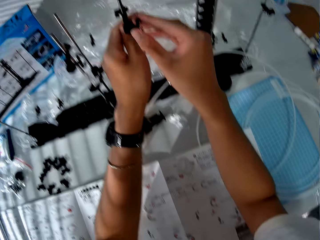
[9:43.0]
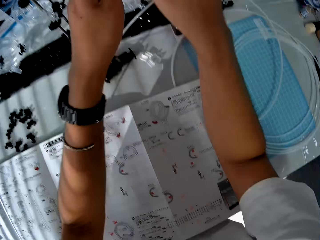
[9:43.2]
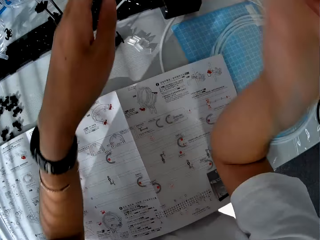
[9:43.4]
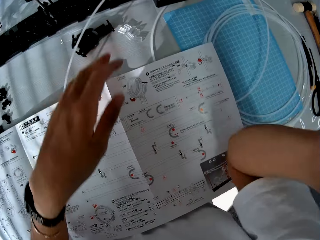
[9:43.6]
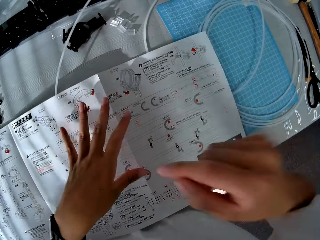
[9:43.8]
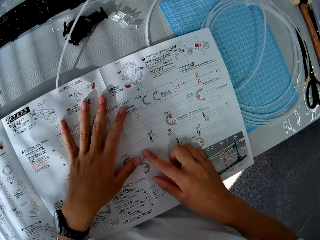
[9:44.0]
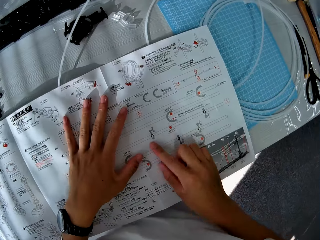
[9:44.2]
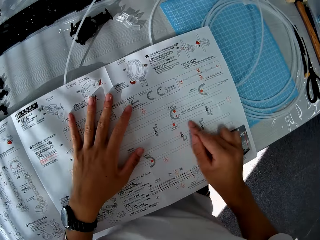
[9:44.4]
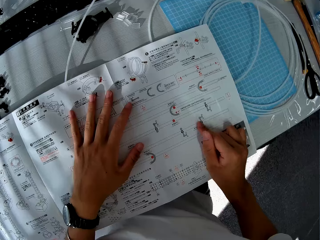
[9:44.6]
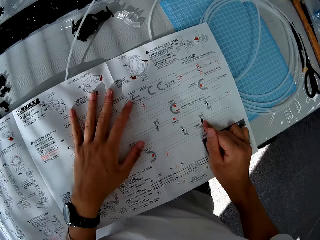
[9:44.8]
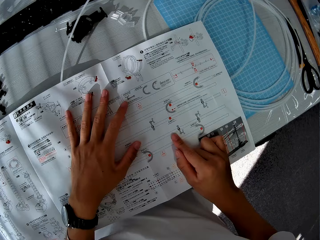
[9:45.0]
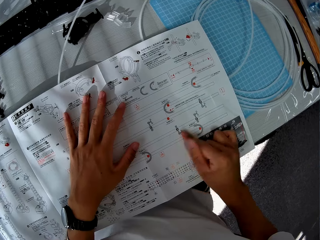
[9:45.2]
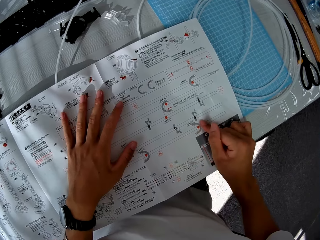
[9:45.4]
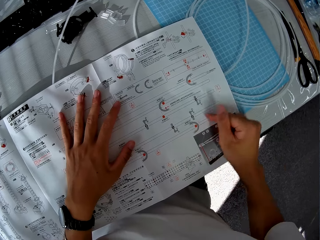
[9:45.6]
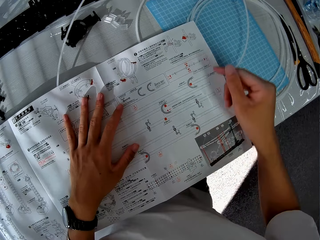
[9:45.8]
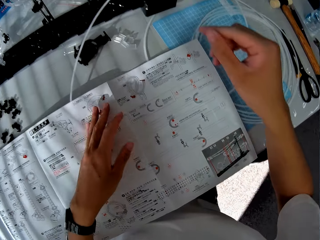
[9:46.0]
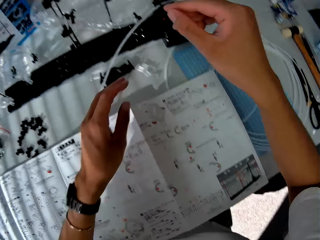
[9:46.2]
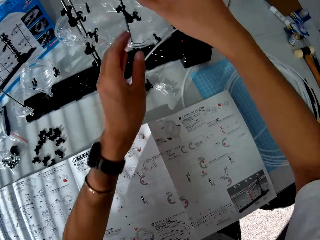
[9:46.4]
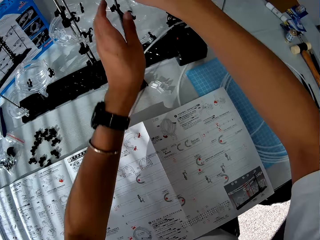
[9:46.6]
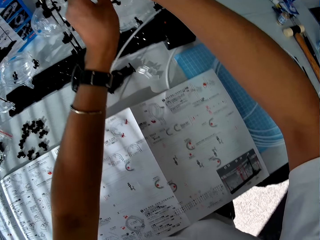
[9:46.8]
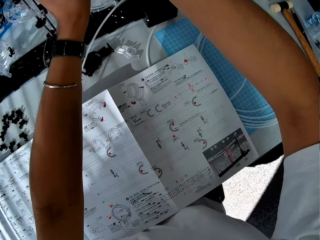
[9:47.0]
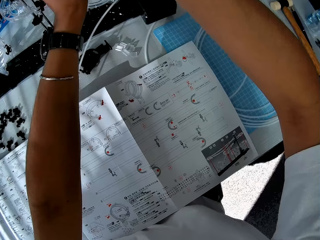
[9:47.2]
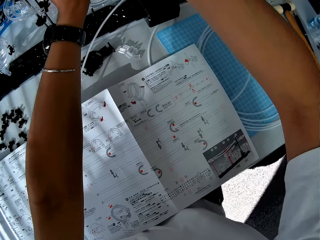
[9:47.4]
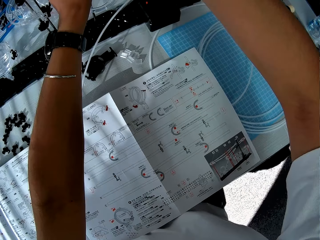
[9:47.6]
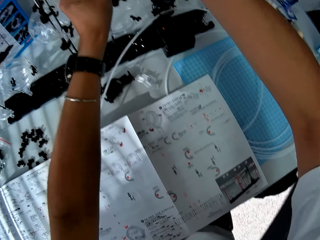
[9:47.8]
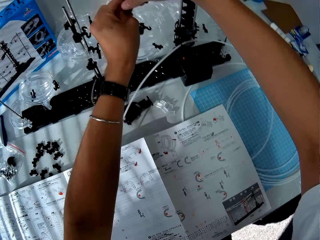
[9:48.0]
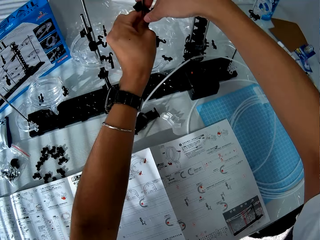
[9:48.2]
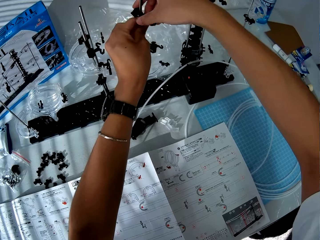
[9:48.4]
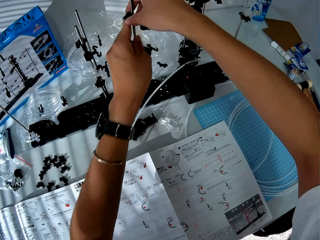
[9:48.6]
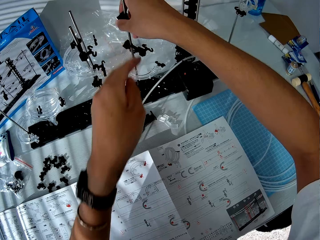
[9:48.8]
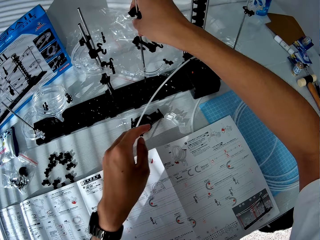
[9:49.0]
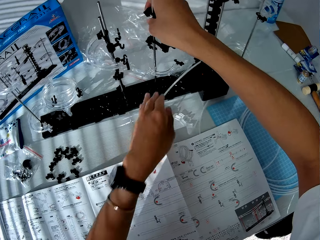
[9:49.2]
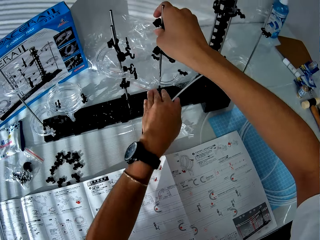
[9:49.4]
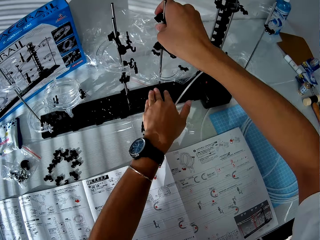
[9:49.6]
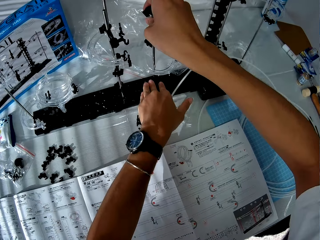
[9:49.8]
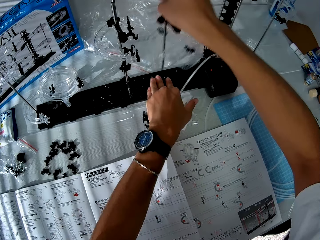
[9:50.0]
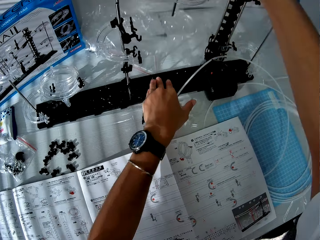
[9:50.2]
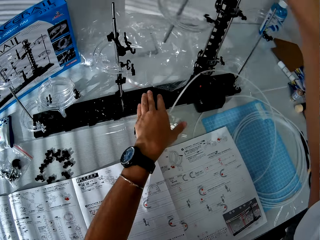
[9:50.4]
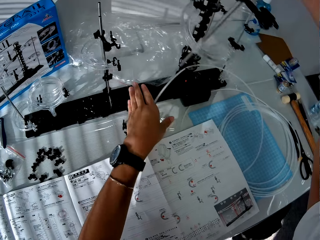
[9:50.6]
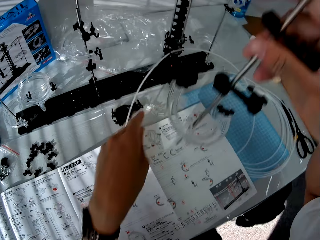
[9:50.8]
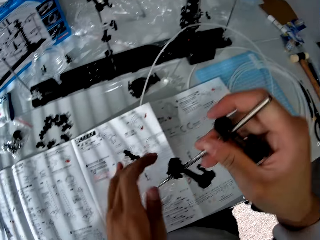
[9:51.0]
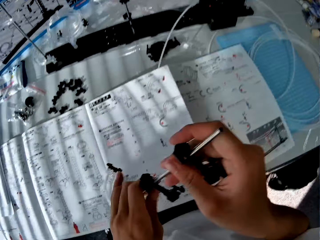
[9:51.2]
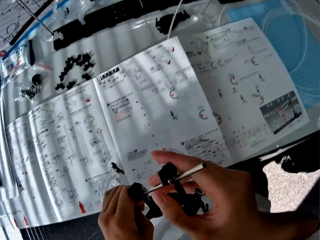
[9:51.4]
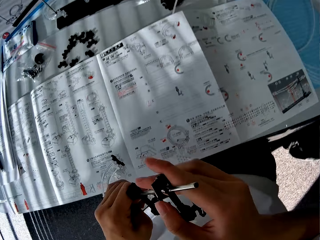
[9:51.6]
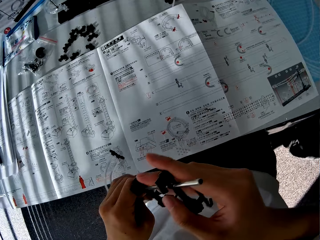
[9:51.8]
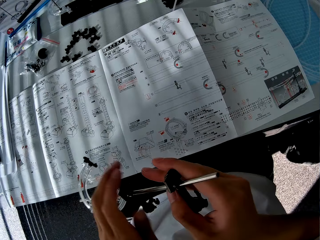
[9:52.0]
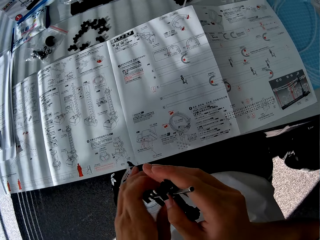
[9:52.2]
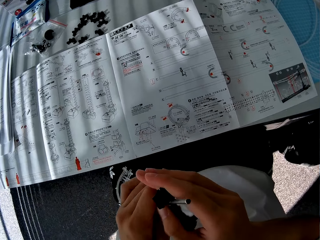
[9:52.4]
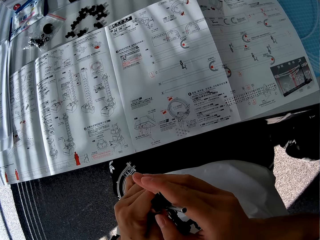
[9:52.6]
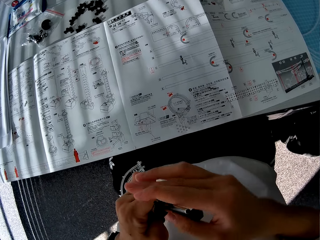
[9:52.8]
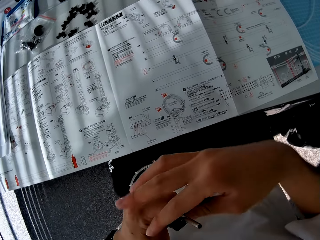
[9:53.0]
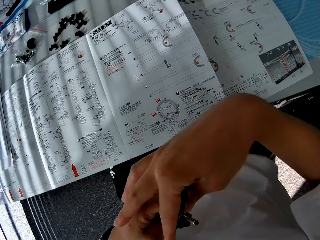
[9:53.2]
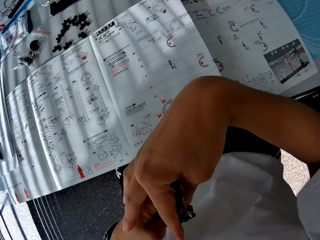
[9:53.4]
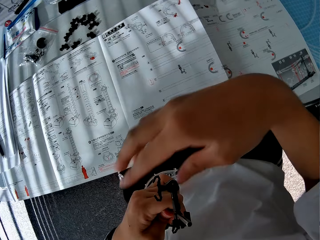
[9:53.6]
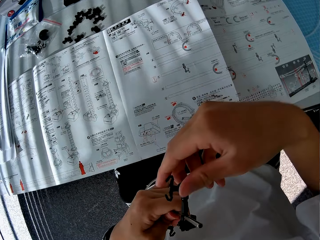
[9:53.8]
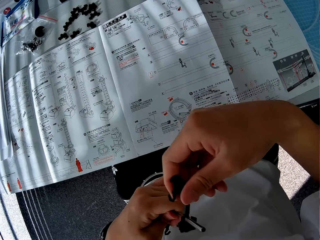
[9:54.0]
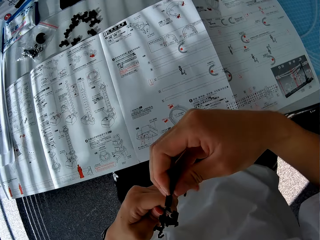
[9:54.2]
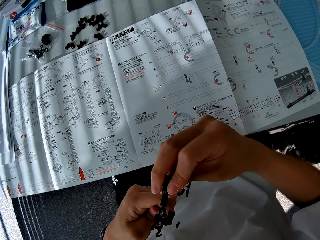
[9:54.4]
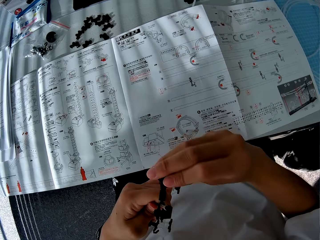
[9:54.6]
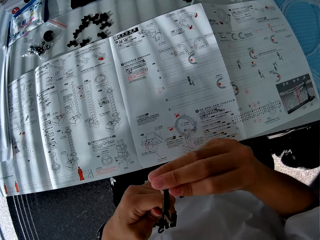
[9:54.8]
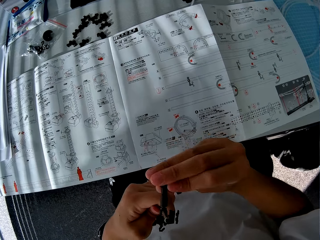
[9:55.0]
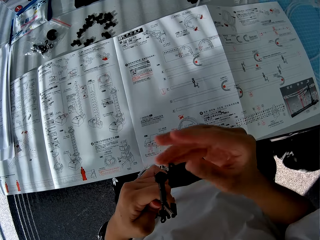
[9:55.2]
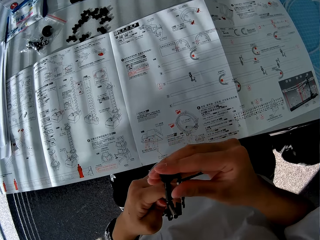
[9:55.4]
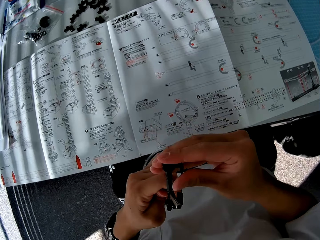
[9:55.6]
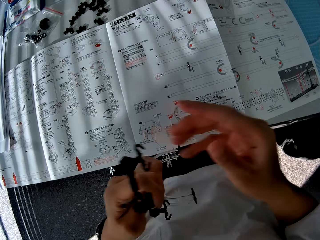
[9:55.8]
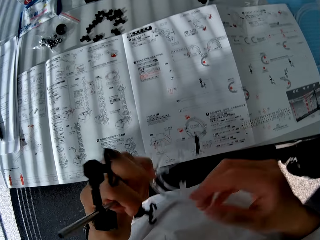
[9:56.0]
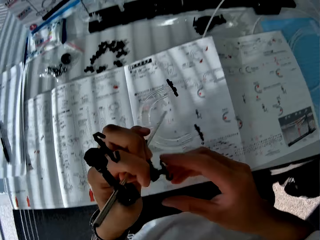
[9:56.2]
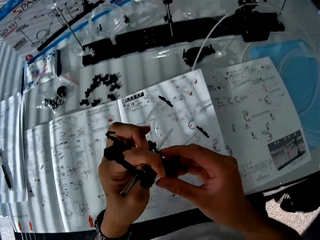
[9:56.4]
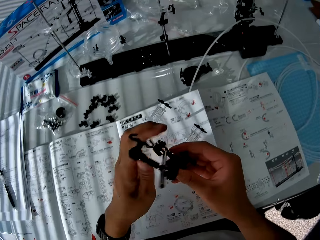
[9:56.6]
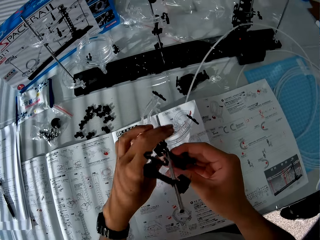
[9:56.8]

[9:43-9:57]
The camera wearer checks the paper manual. They adjust the toy setup and construct something. They pull out a component in the toy setup. They lift up something. They adjust the toy component and construct something.

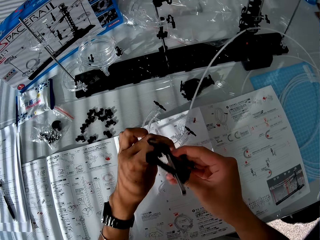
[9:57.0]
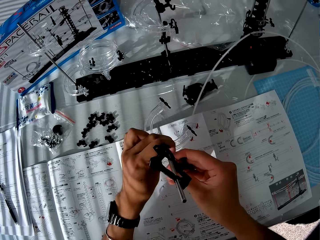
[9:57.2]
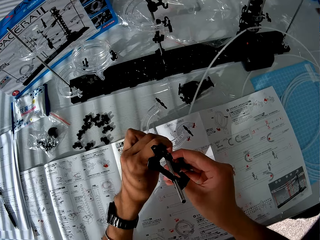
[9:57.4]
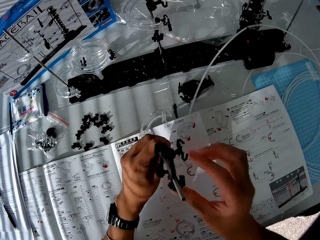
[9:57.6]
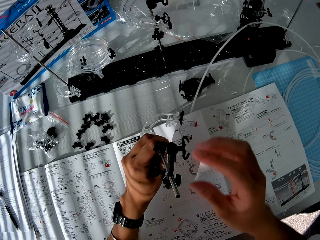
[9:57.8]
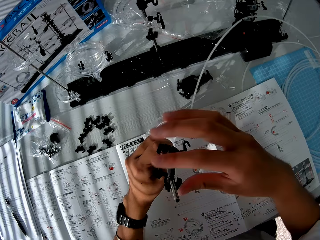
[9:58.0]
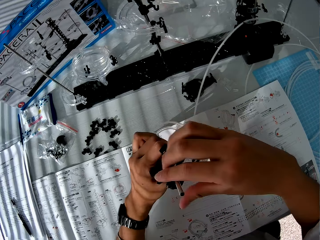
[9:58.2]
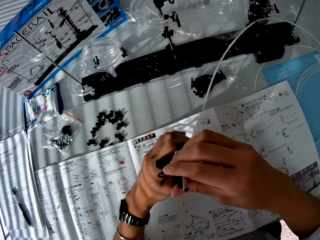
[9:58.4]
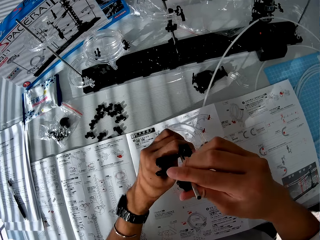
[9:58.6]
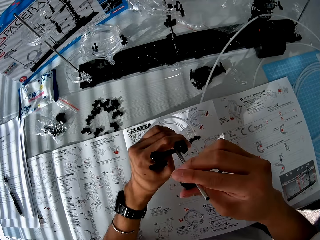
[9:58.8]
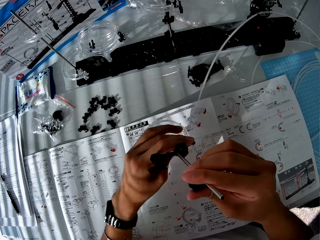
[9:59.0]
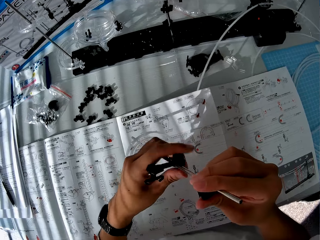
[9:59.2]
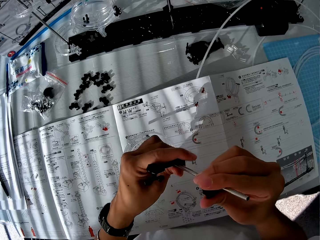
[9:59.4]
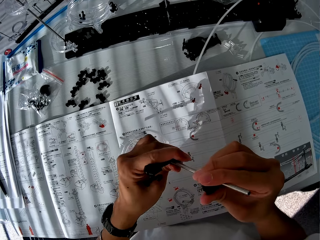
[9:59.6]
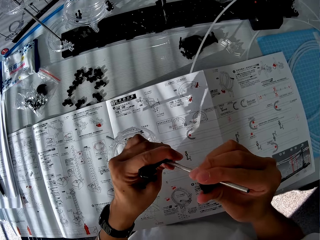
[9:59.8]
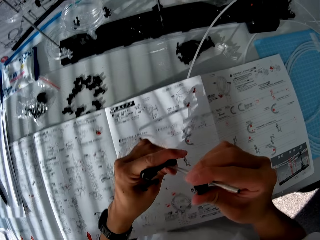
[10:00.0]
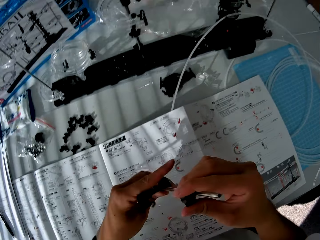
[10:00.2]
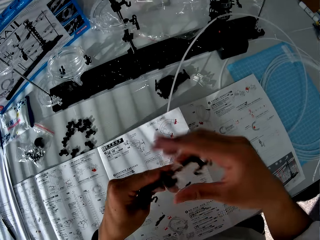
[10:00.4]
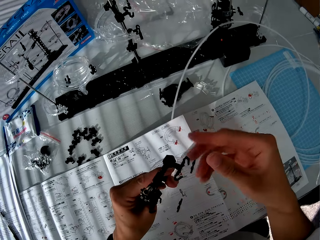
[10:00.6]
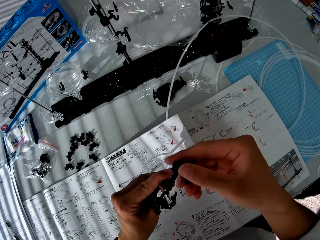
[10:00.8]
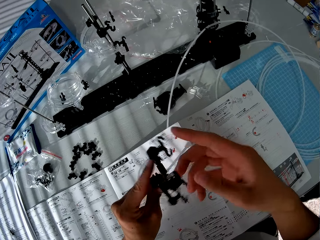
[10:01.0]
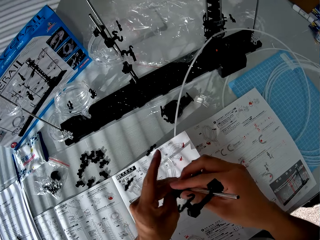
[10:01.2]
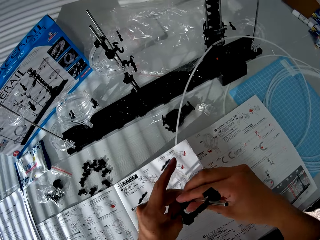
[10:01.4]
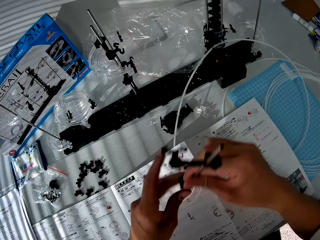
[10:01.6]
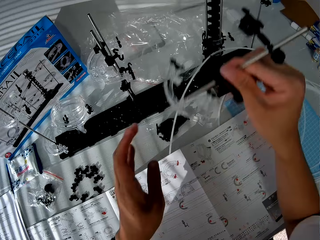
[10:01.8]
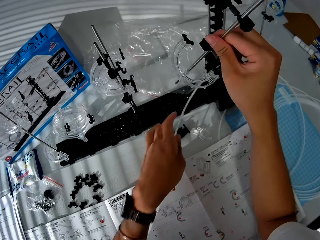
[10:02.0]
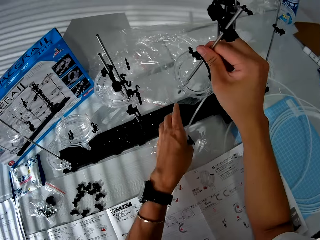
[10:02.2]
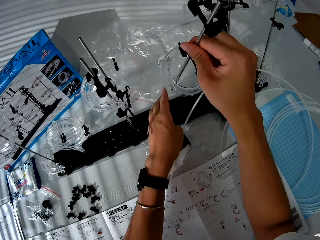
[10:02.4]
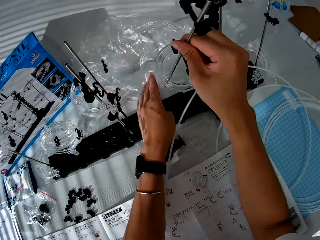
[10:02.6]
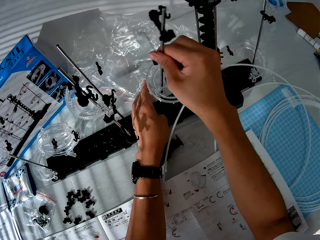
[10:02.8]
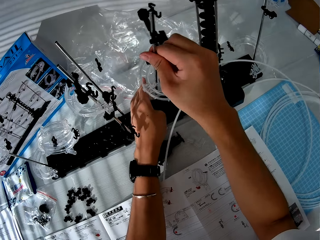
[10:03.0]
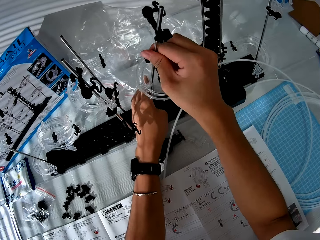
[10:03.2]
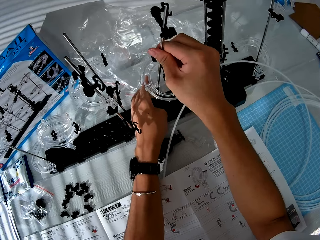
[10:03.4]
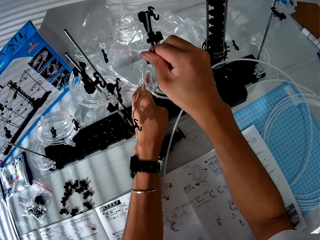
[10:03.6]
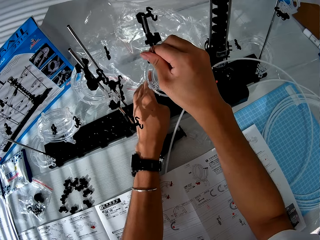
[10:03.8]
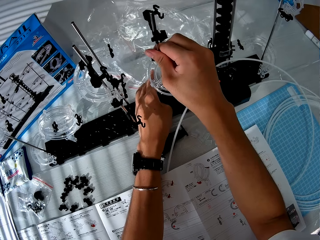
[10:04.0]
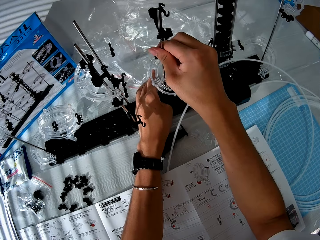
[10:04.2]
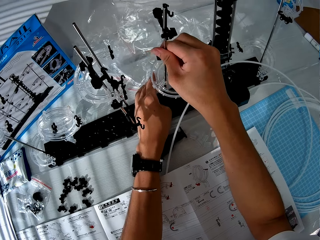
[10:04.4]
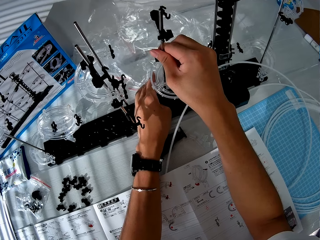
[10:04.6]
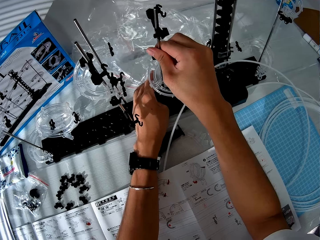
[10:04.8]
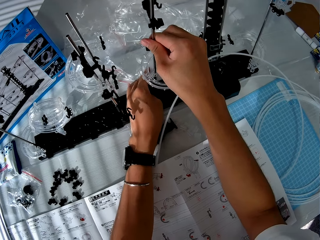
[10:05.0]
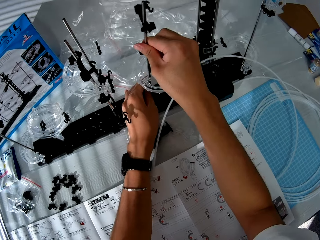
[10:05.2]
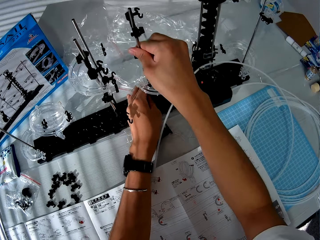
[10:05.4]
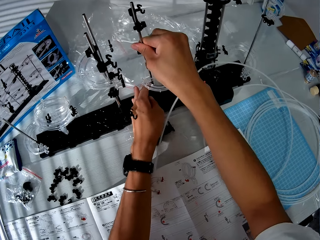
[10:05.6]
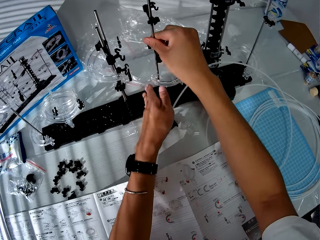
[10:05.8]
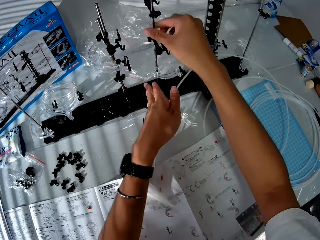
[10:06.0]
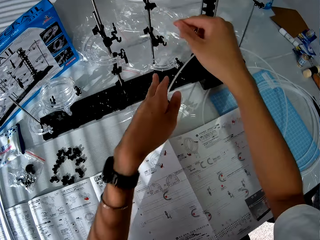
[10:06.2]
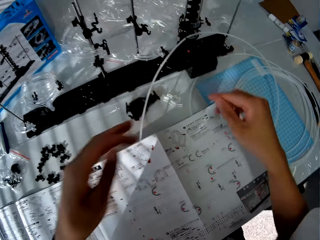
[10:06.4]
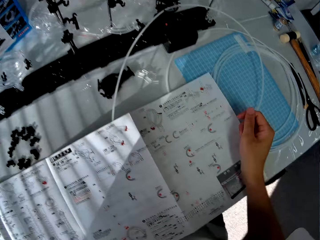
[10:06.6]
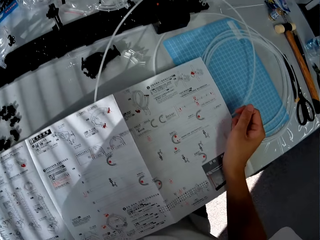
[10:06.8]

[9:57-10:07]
The camera wearer reattaches the component to the toy setup.
